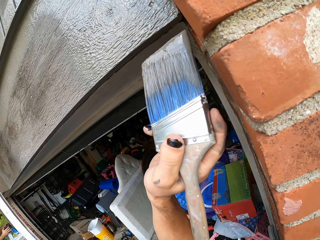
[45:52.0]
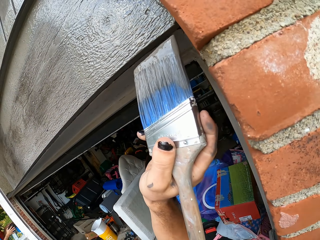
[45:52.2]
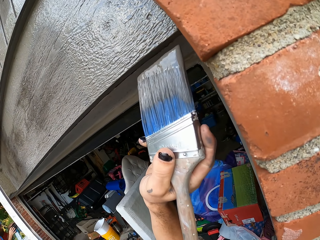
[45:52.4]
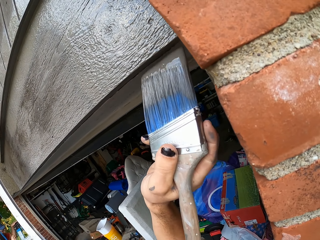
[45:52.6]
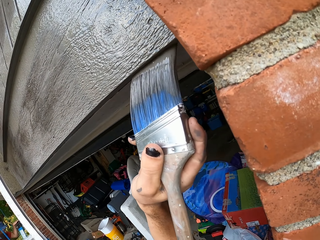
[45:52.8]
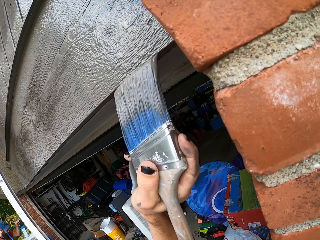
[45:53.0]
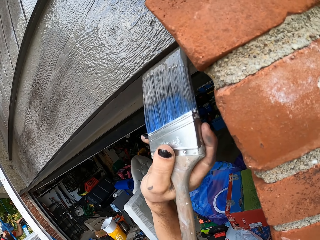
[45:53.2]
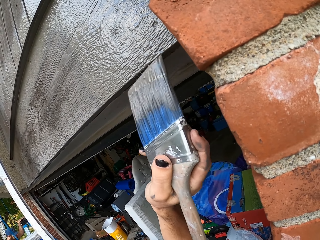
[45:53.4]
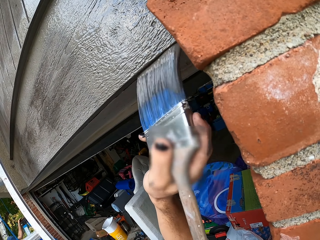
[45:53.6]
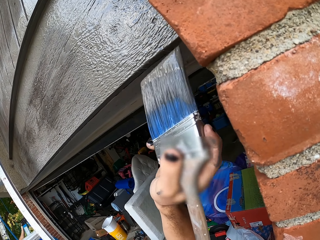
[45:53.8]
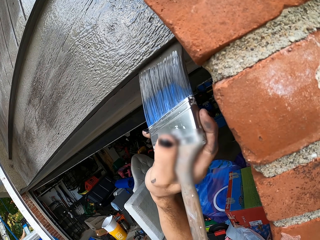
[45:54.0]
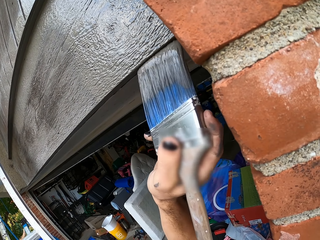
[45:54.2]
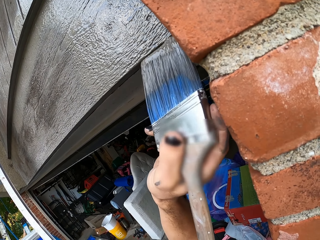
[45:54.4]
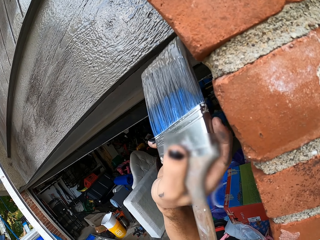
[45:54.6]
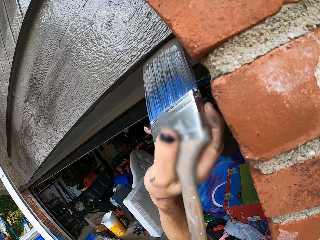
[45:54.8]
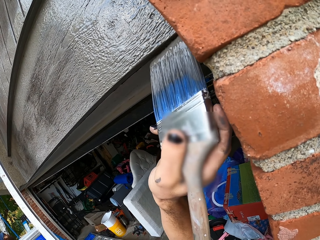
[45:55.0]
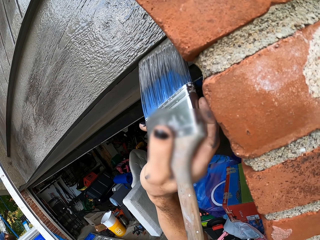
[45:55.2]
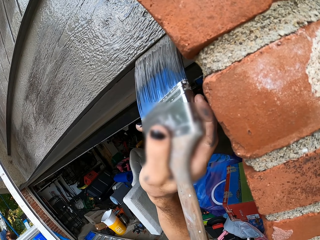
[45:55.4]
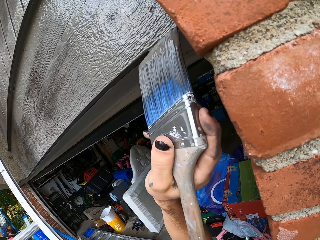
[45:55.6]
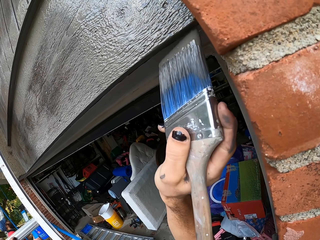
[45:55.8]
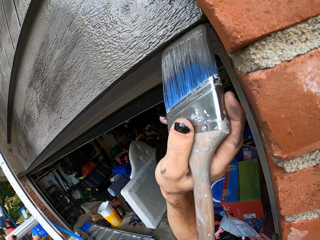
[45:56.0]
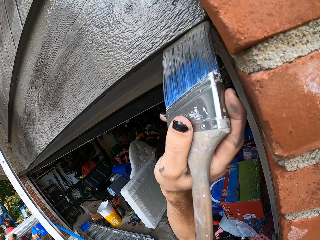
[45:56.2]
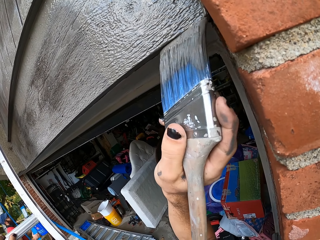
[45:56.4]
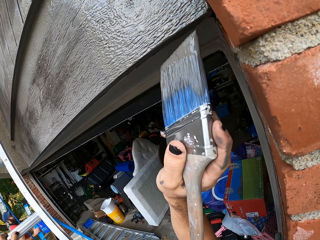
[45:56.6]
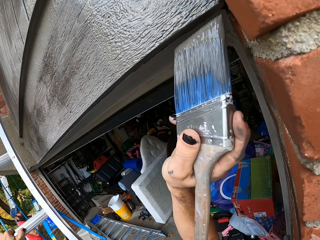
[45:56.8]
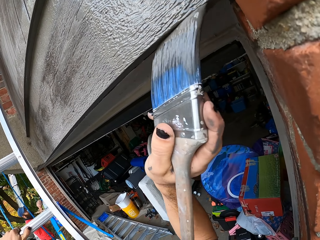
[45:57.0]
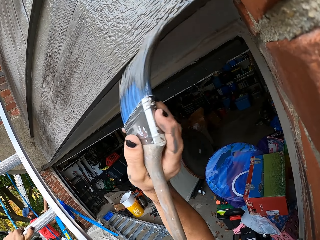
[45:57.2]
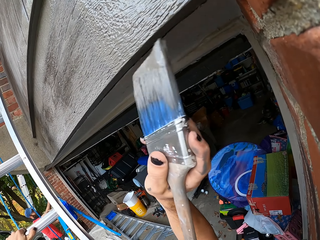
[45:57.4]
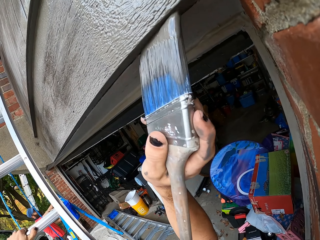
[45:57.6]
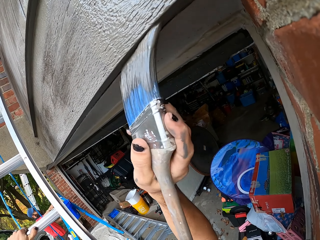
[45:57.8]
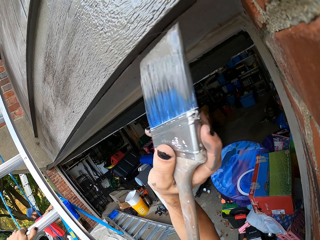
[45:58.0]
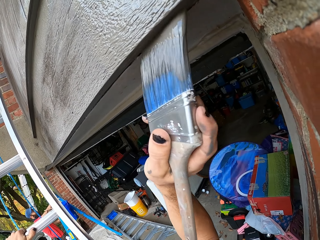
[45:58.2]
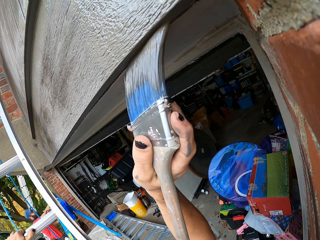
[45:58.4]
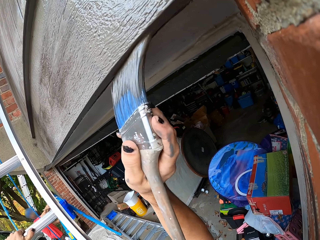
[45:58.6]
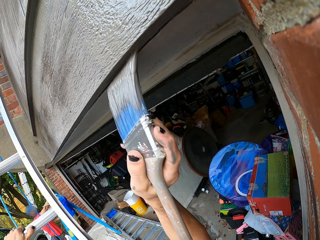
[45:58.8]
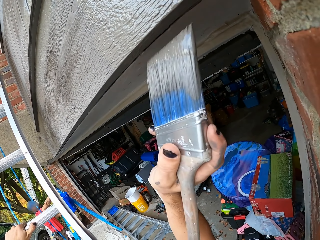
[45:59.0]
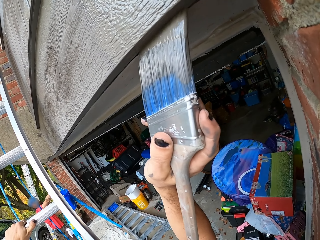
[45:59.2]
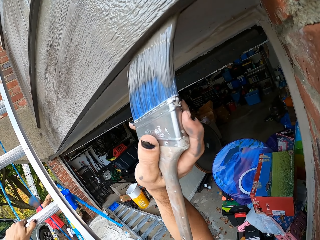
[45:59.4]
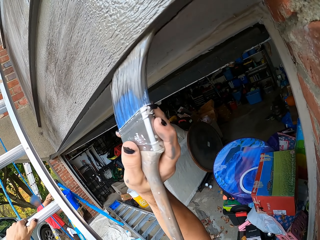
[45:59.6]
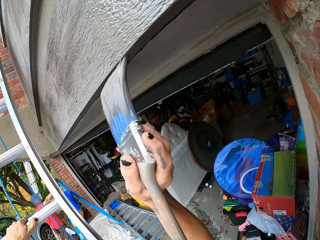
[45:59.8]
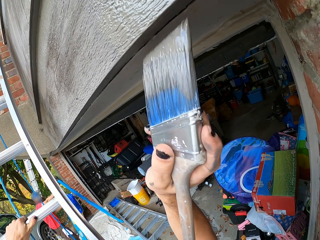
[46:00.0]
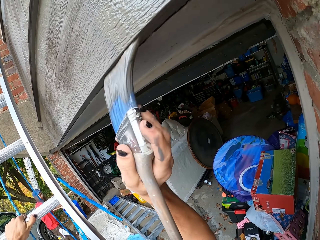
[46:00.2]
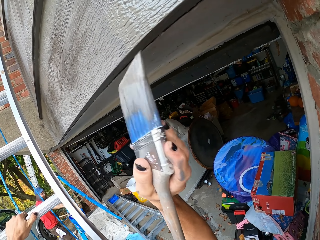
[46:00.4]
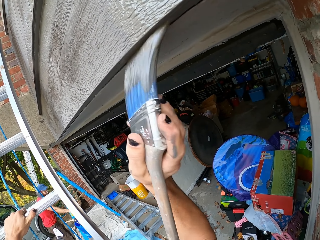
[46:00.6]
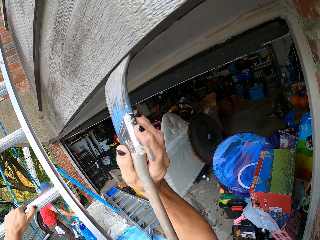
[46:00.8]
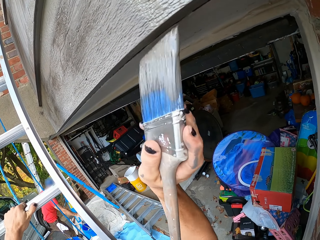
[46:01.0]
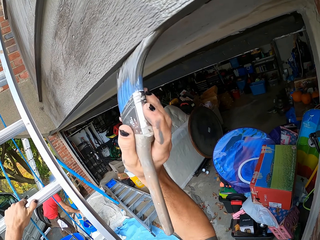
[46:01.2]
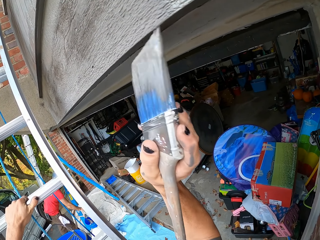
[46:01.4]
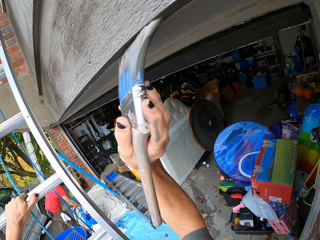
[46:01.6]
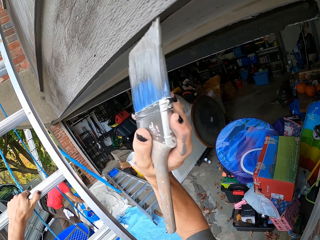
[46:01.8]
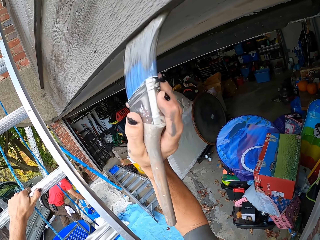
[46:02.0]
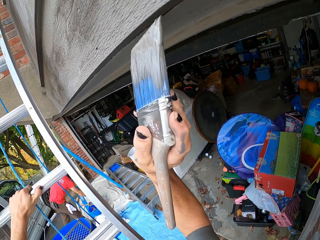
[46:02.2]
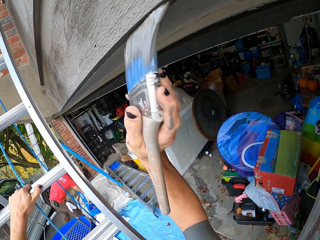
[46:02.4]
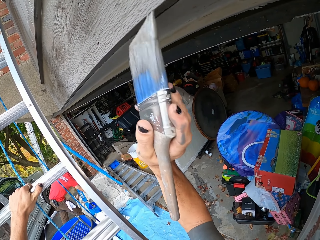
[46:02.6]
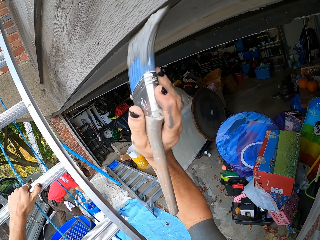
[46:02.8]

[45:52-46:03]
The camera wearer paints the frame. They paint the wall.

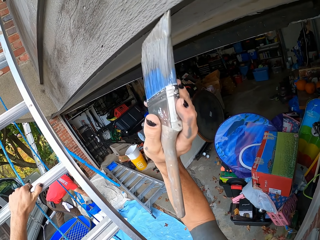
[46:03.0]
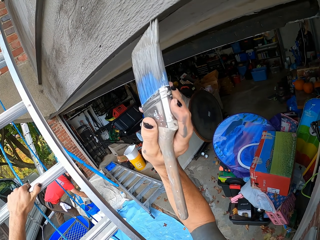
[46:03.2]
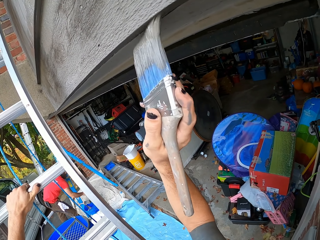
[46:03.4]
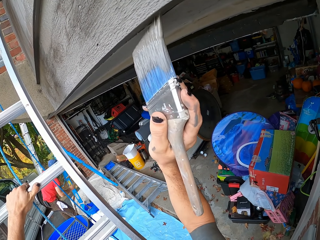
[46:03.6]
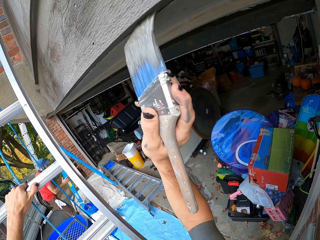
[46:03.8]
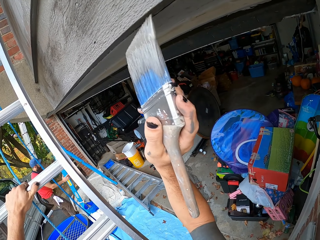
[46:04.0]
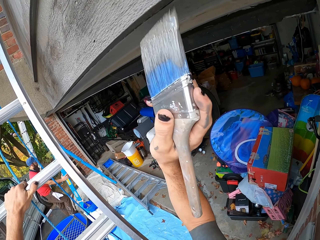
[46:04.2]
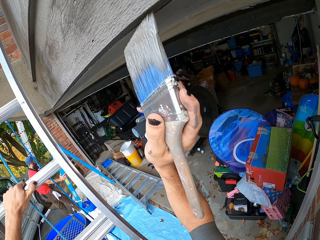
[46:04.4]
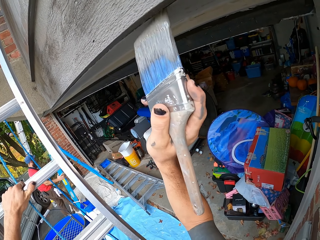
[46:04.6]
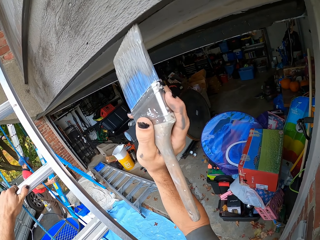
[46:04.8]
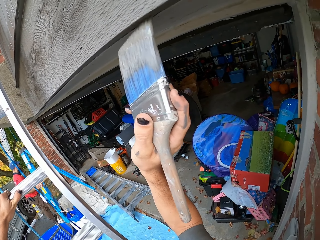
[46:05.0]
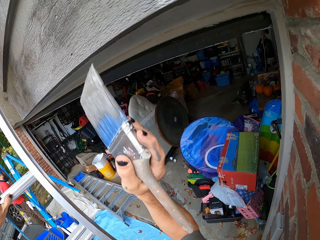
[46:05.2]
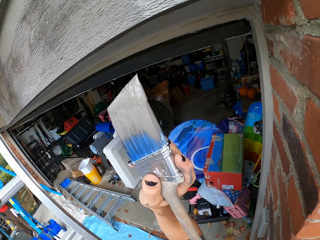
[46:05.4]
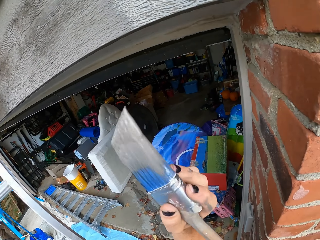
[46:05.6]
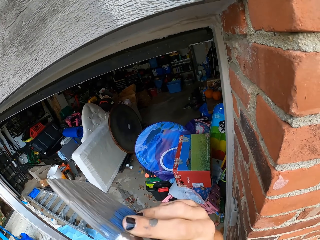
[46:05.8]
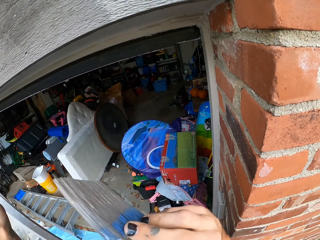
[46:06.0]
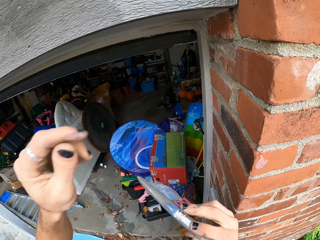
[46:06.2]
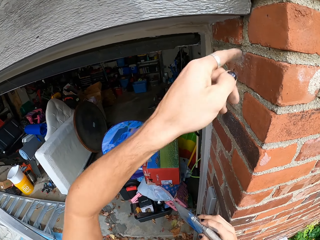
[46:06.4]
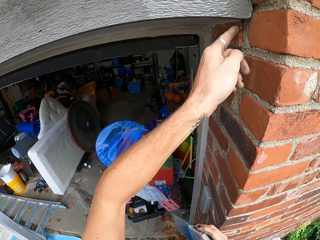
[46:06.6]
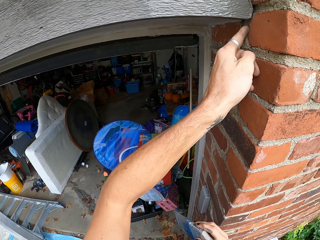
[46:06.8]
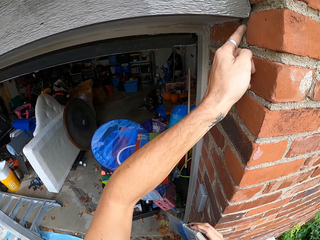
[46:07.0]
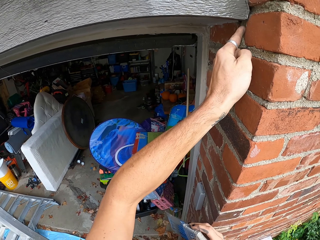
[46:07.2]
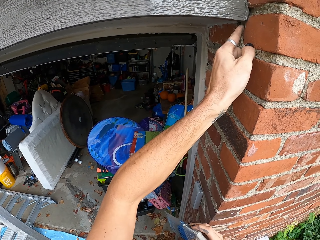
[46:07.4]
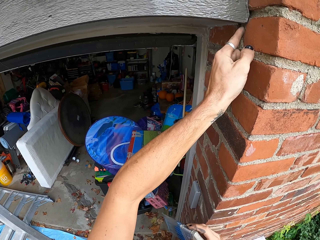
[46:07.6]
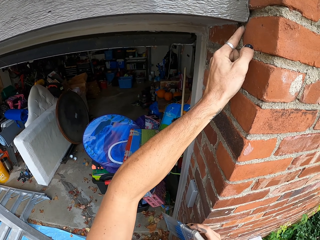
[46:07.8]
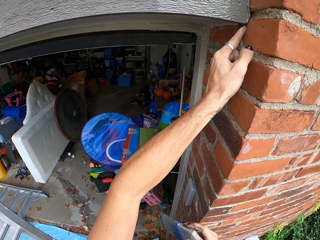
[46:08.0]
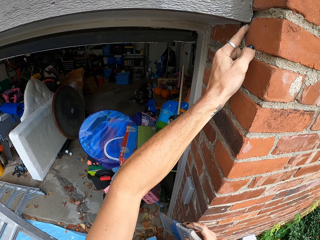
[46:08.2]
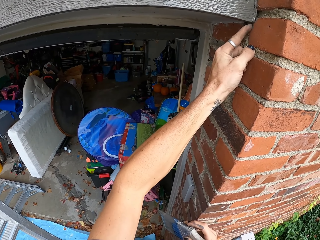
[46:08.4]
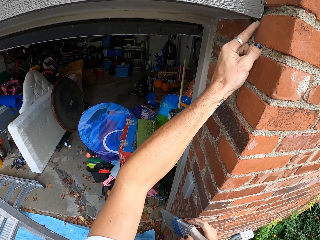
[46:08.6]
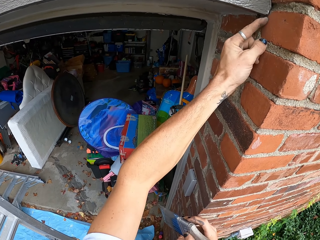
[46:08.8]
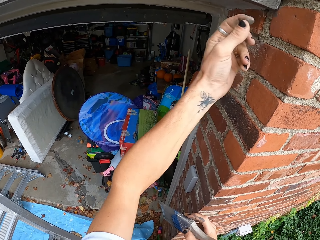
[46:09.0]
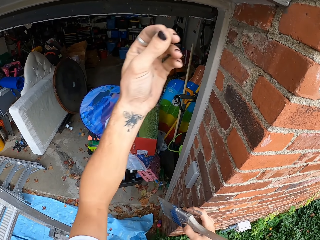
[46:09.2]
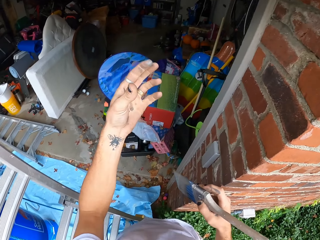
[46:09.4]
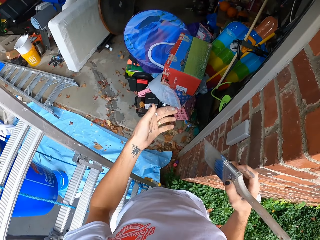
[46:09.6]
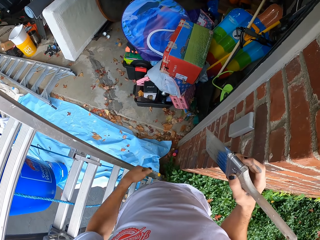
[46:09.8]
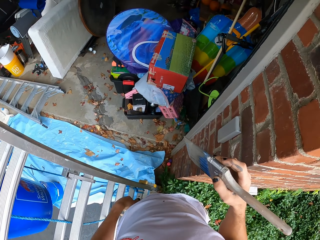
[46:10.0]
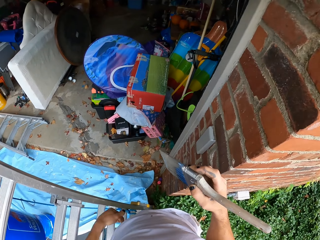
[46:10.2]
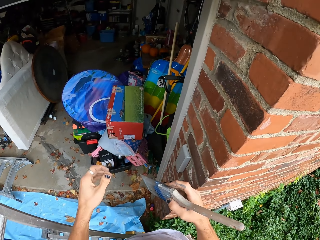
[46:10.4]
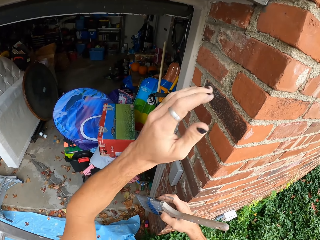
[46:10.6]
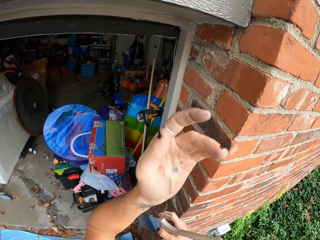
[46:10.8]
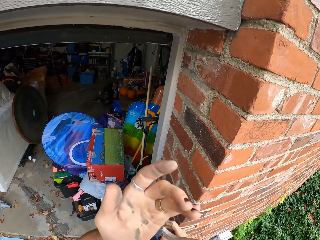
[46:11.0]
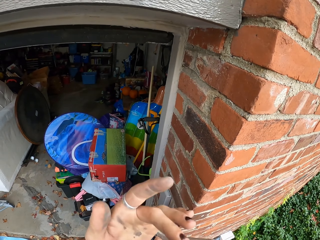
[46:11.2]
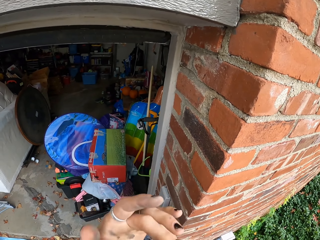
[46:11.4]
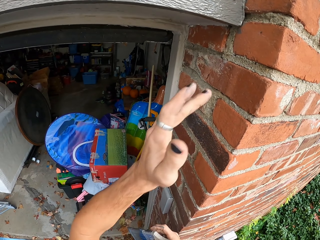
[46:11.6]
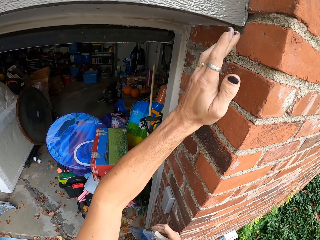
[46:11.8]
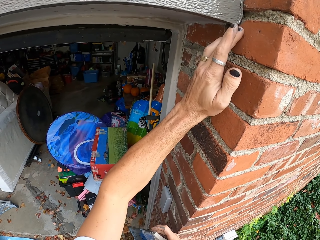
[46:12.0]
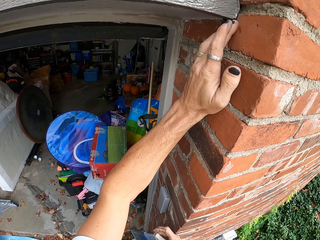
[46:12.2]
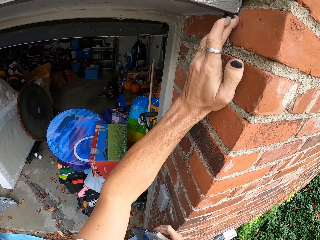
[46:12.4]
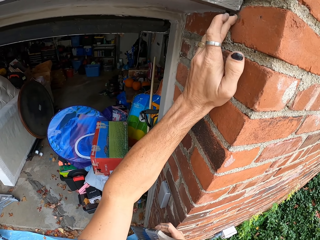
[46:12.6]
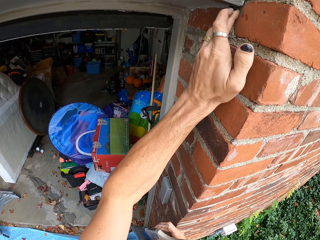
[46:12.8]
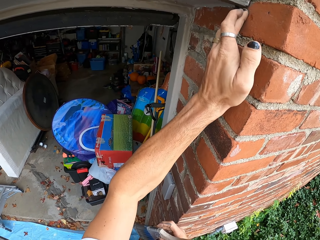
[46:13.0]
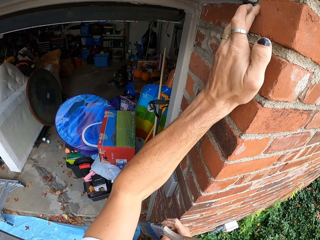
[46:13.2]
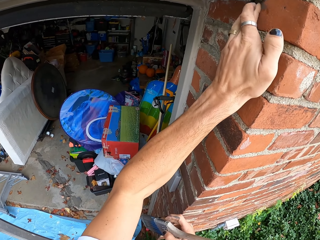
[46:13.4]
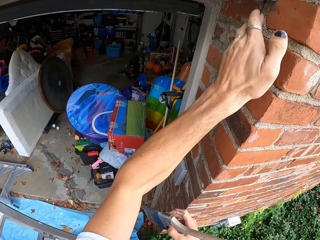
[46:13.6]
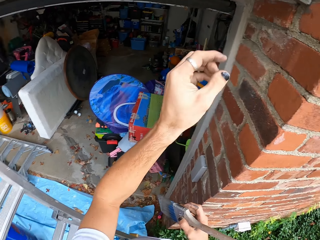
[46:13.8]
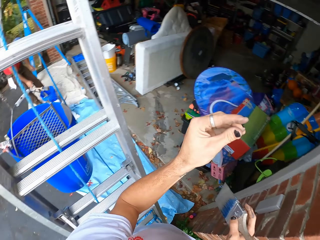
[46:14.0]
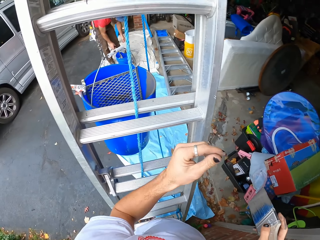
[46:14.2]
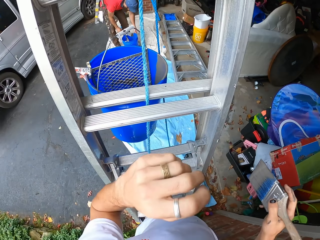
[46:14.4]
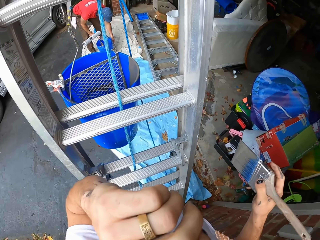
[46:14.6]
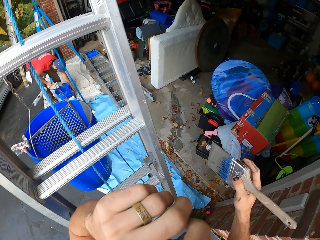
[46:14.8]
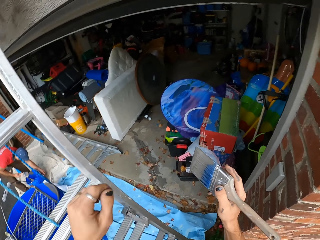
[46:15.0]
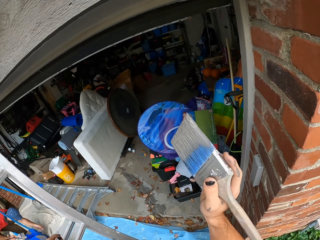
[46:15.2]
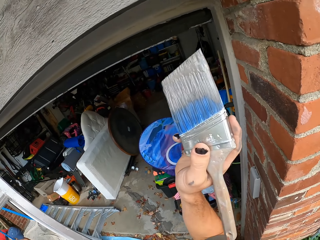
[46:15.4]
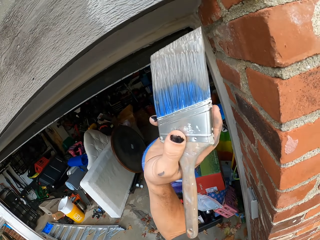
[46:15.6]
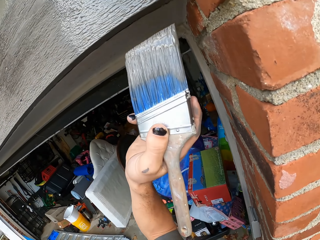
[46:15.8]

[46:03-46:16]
A man carries a ladder. The camera wearer touches the wall. He removes something from a corner. He wipes his hand on his trouser. He raises his hand. He wipes the wall. He removes something from the corner. He rubs his fingers. He scratches his face.
